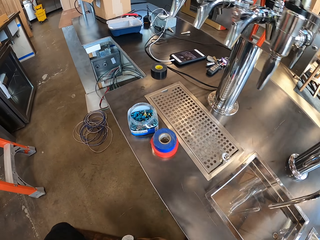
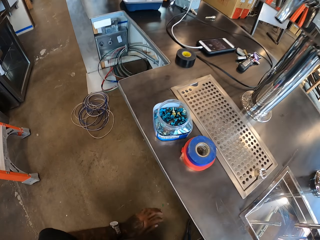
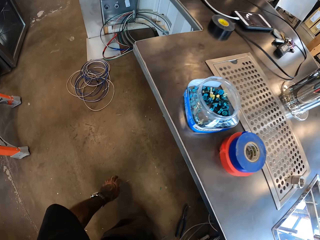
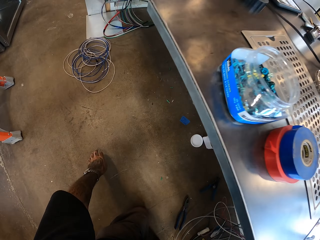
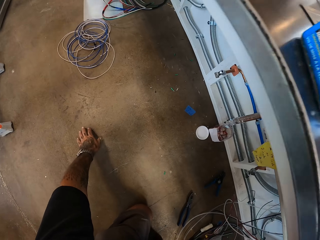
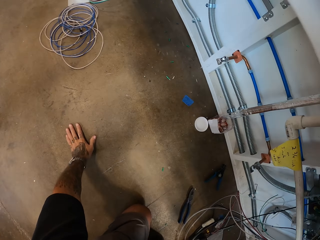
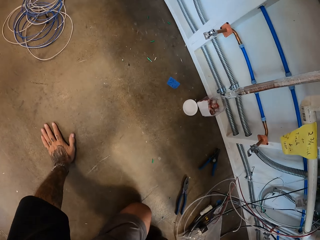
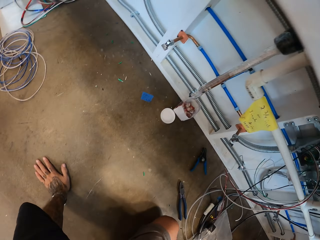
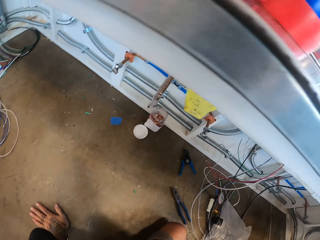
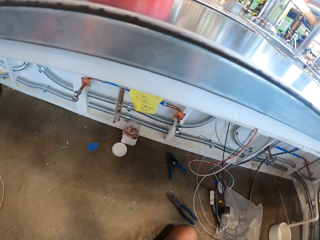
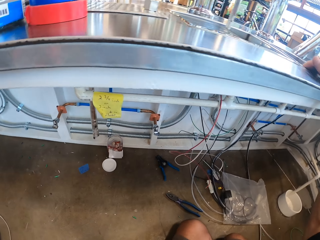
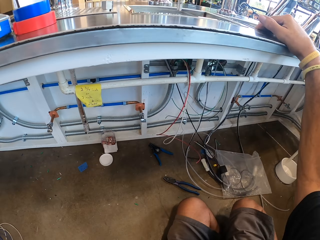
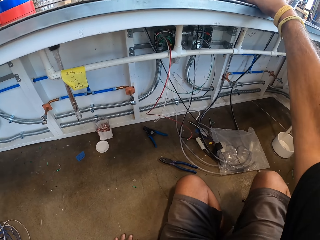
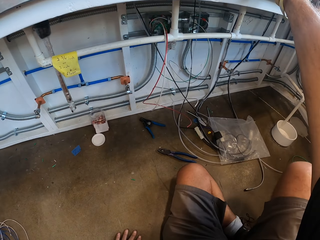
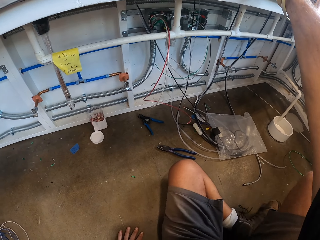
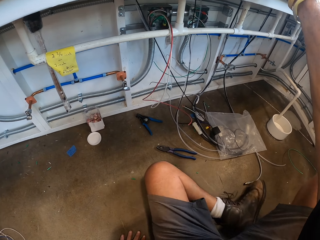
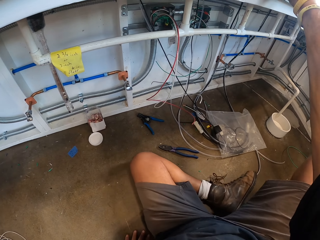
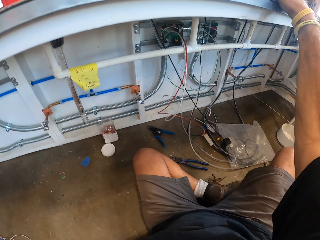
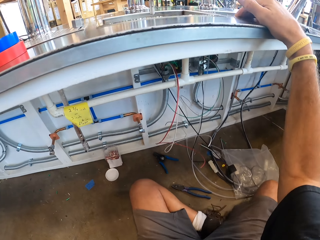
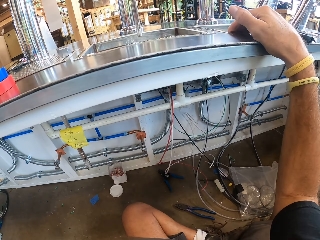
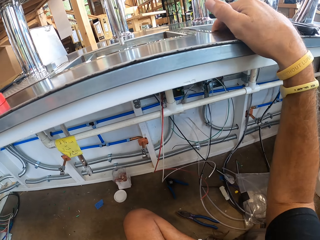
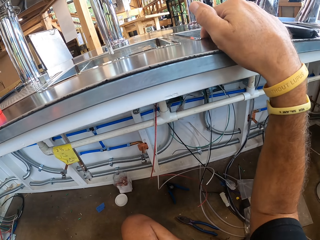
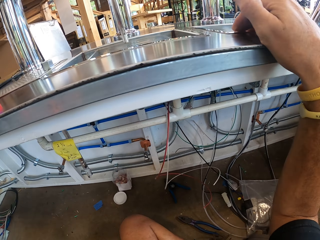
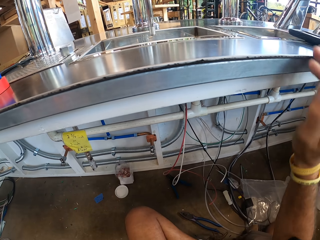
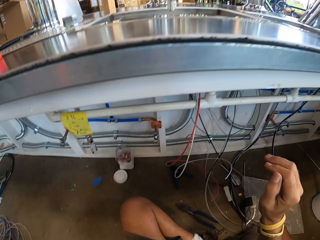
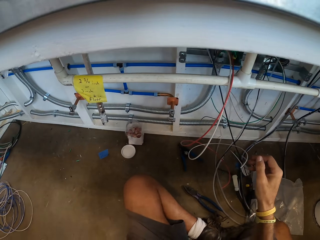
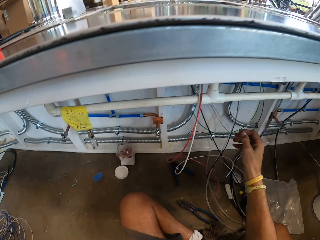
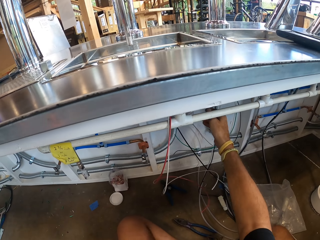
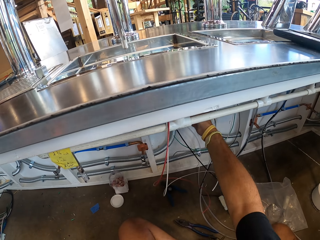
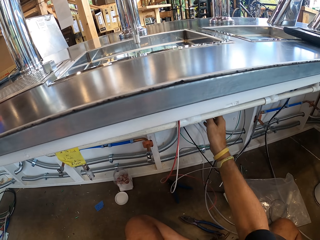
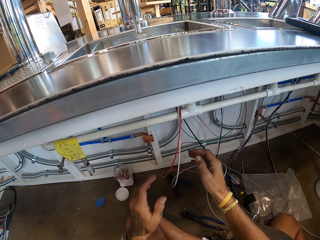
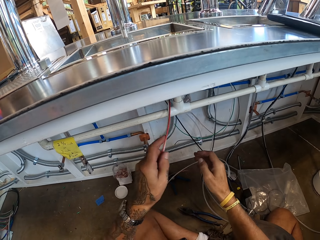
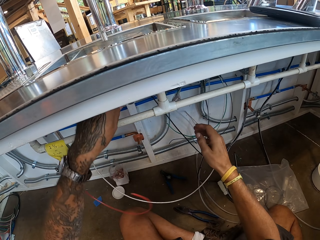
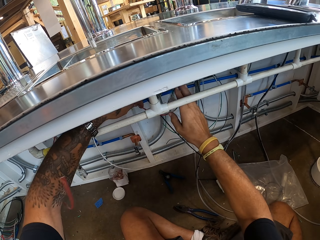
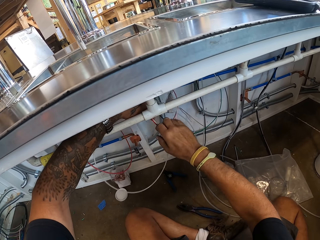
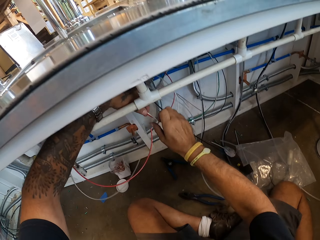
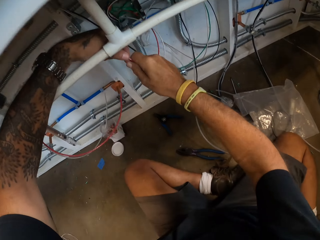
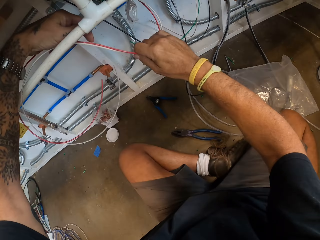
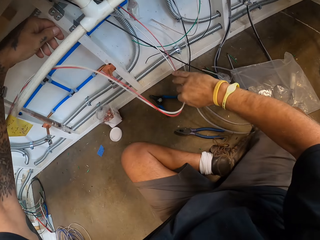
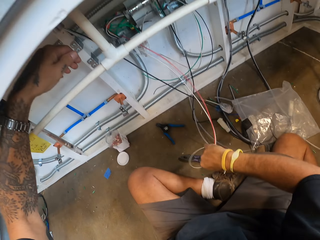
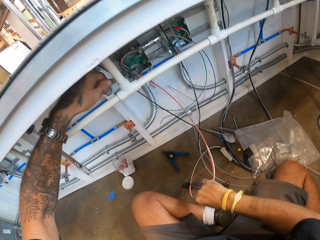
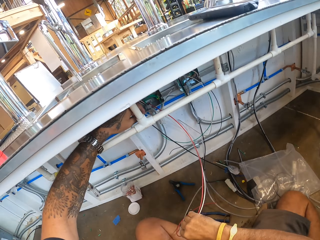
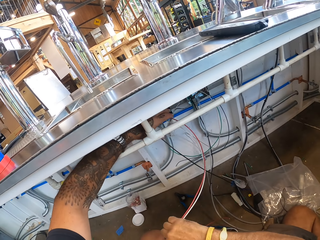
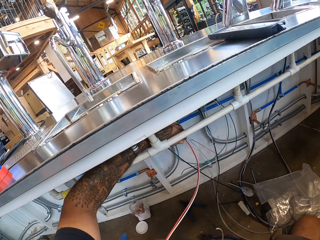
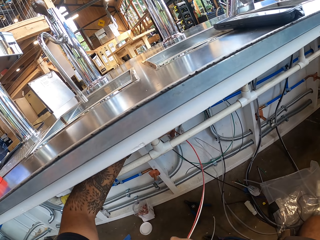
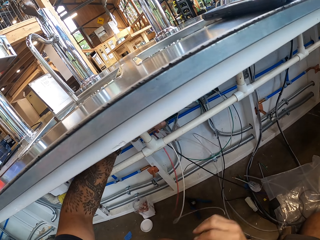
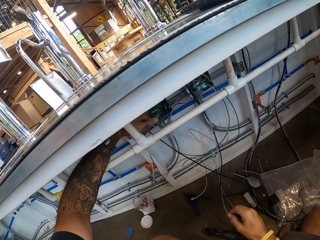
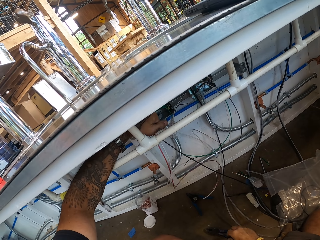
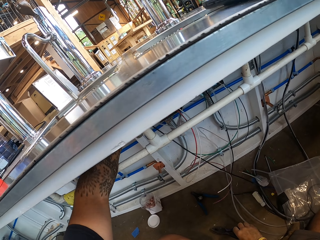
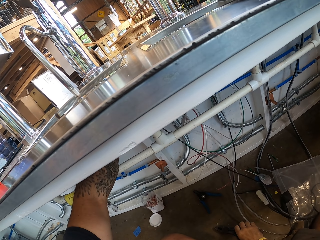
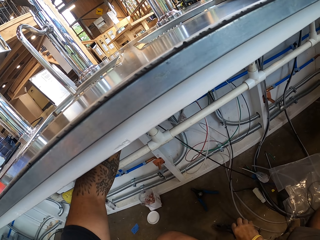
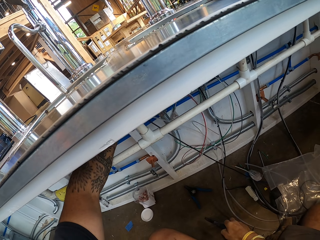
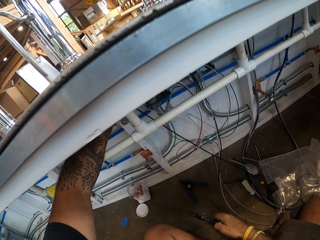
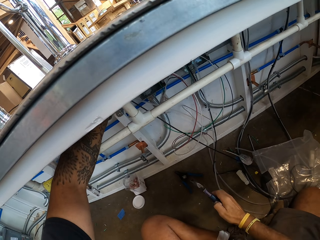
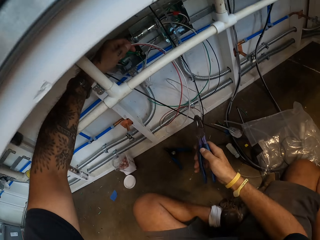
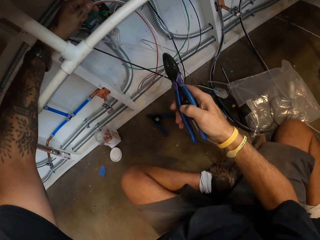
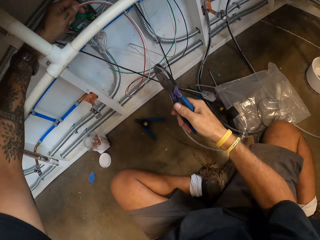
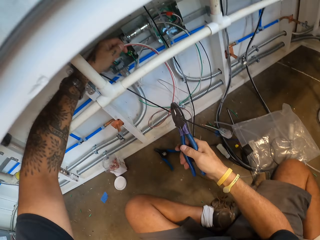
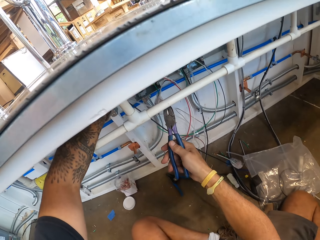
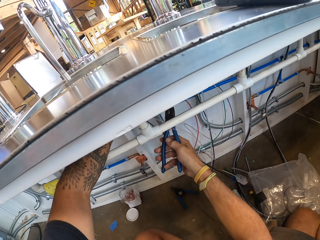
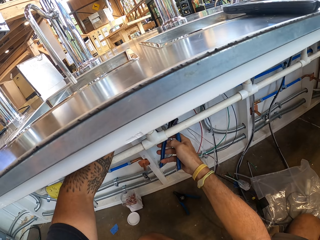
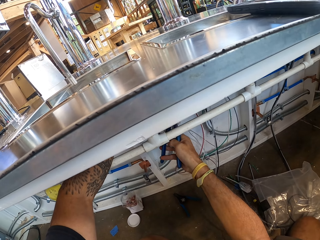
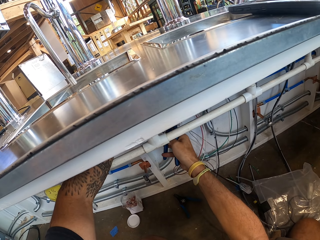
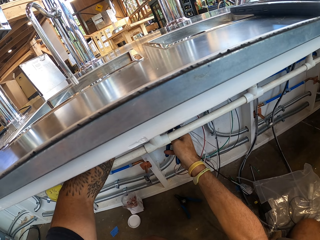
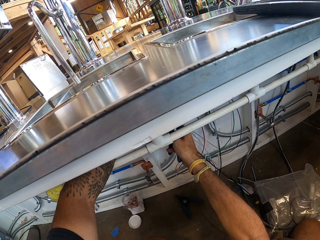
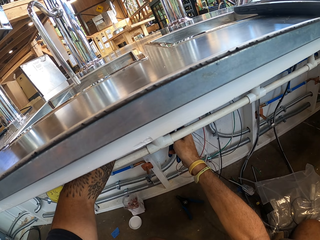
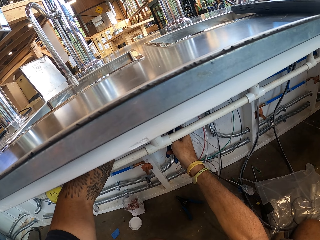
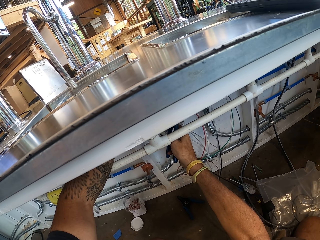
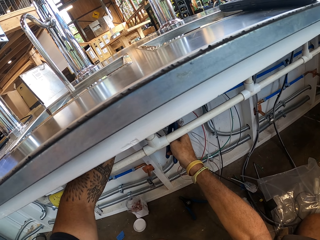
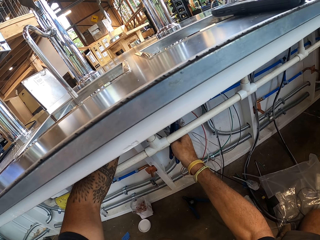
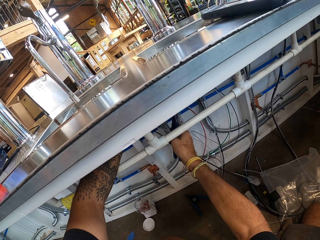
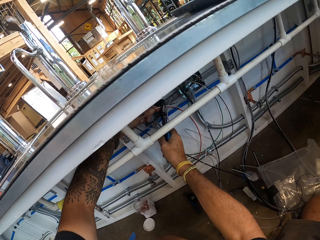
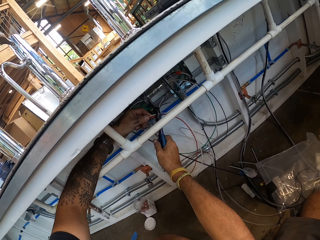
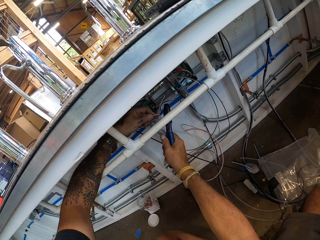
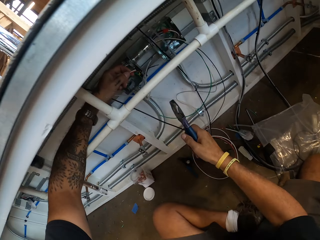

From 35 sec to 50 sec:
The camera wearer touches the sink board. They sit down. They hold the wires. They touch some wires. They pick up the pliers. They cut the wires.

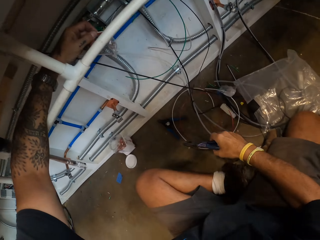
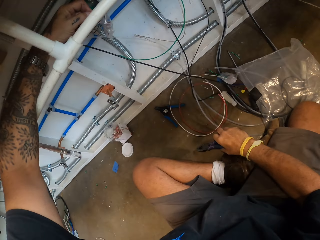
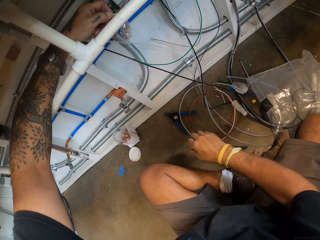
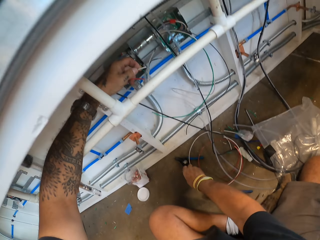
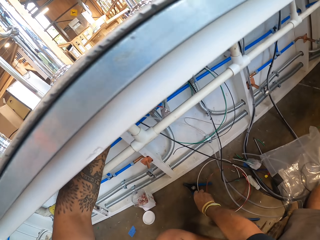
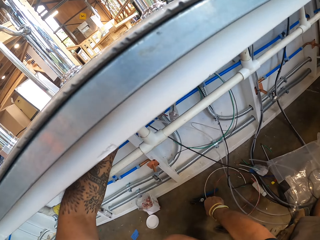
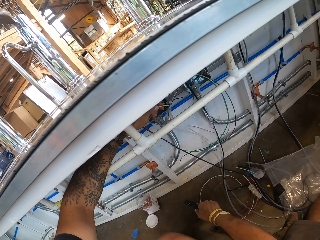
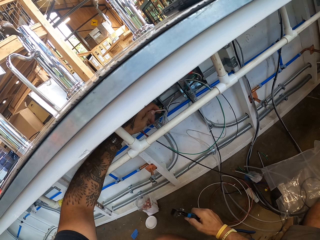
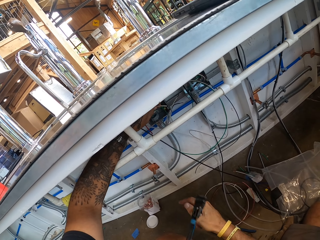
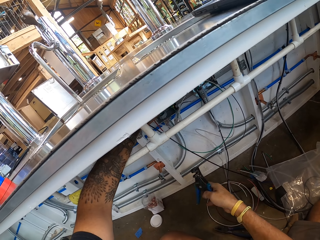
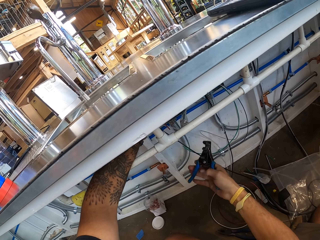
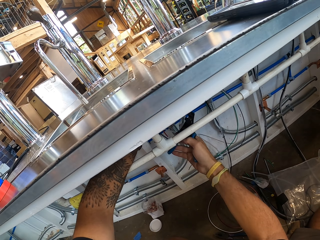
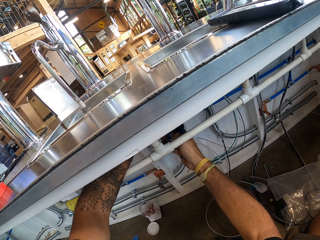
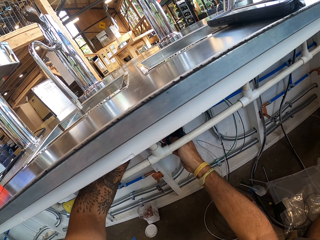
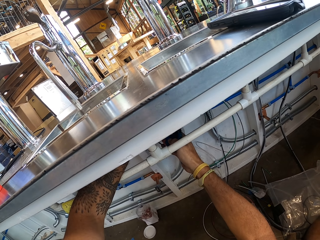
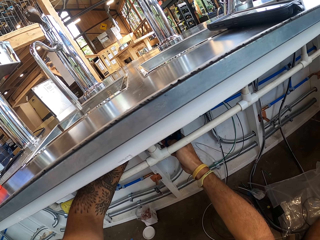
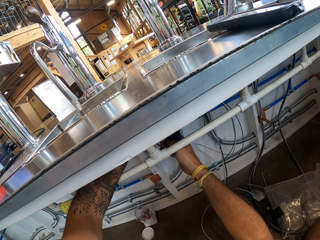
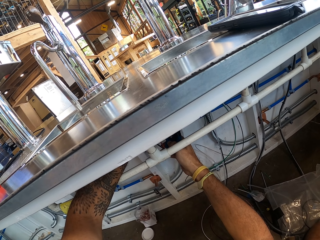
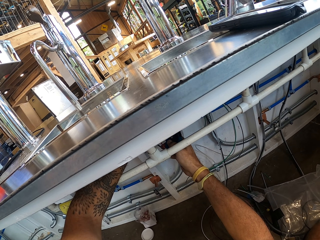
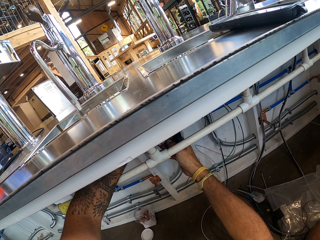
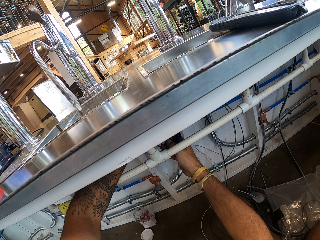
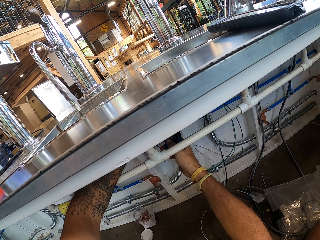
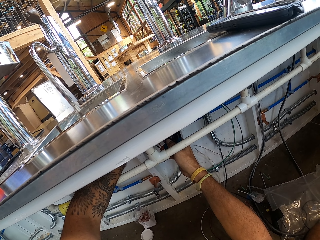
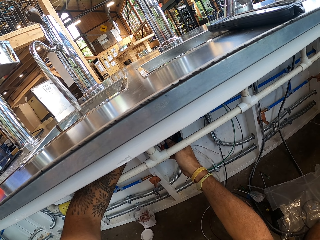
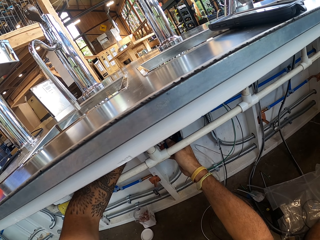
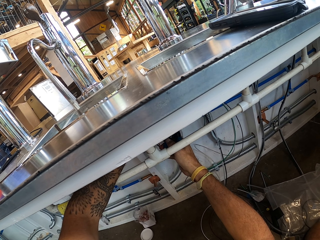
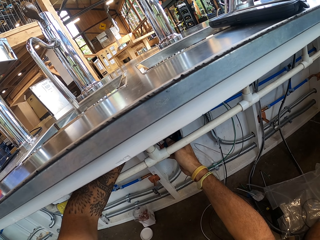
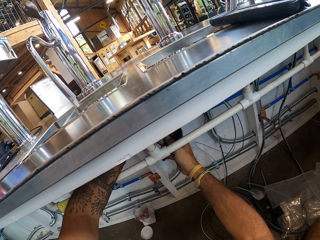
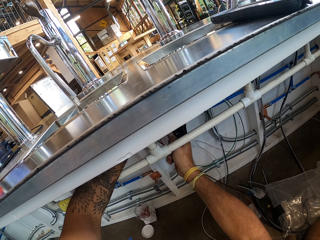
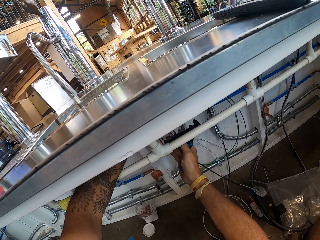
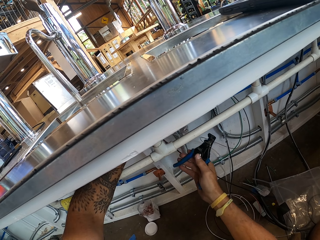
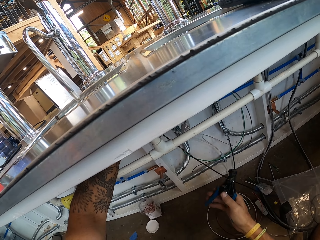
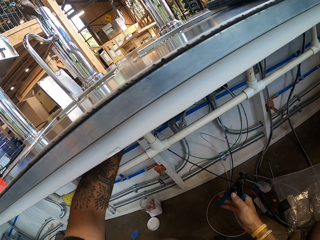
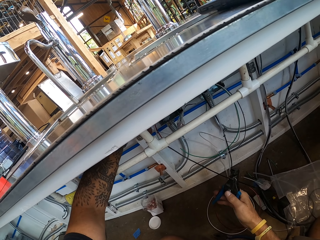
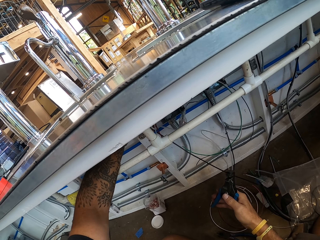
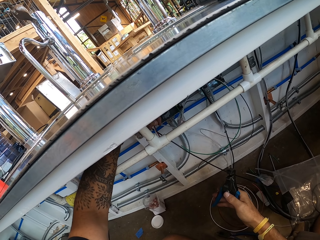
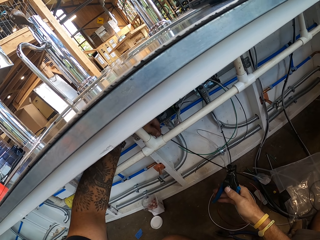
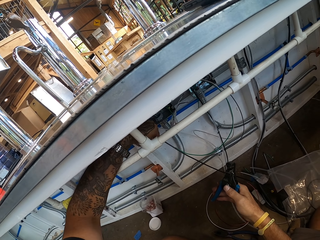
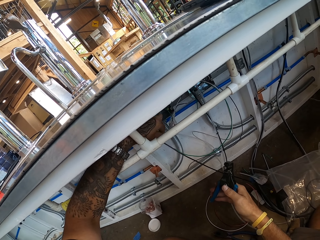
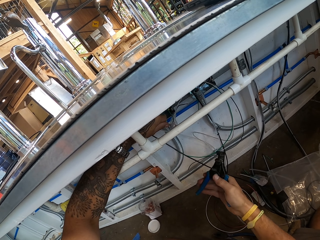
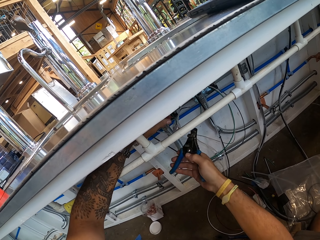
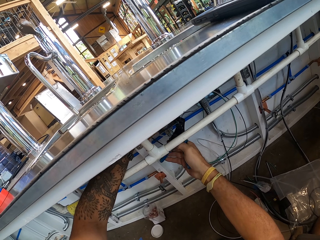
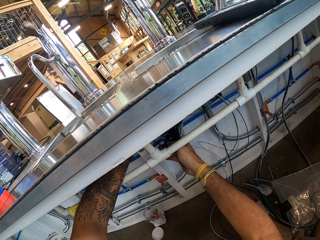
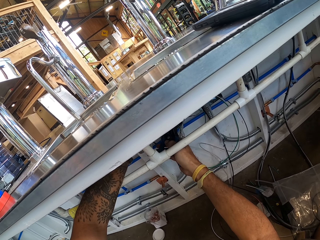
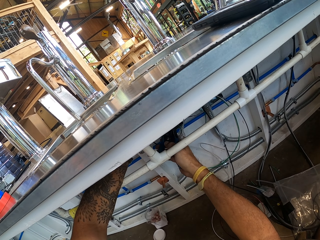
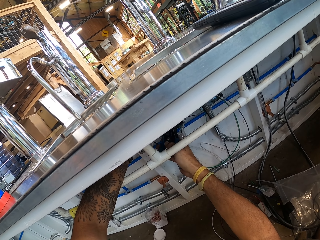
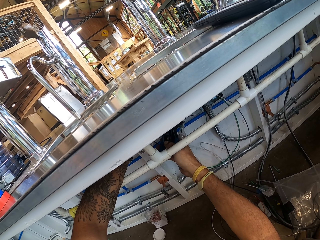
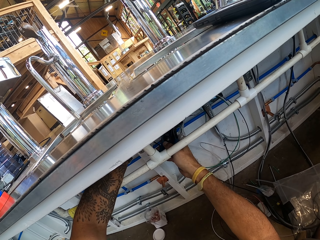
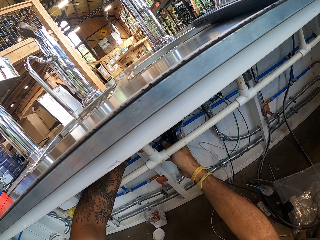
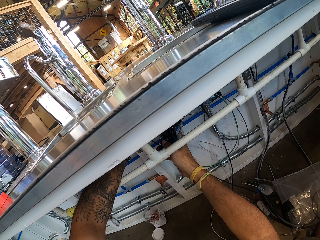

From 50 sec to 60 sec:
The camera wearer puts the pliers down on the floor. They pick up the wire cutter or groove joint pliers. They cut the wires.
